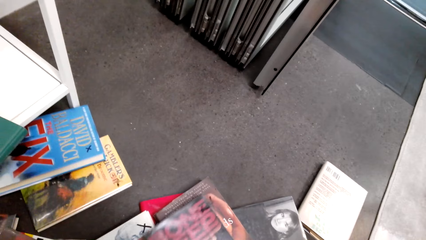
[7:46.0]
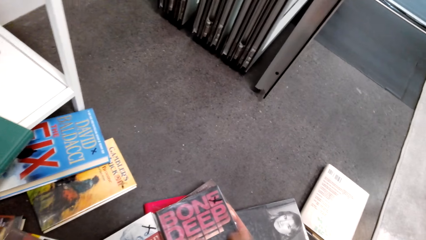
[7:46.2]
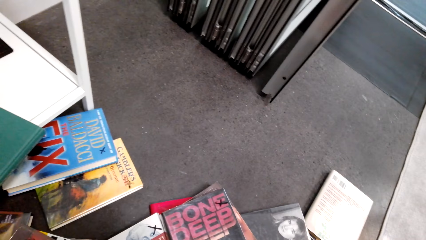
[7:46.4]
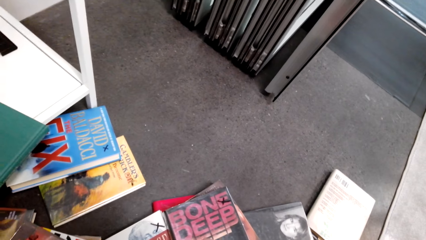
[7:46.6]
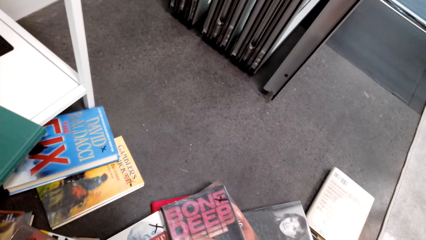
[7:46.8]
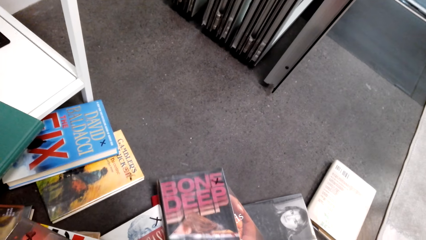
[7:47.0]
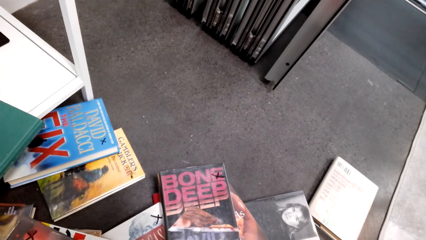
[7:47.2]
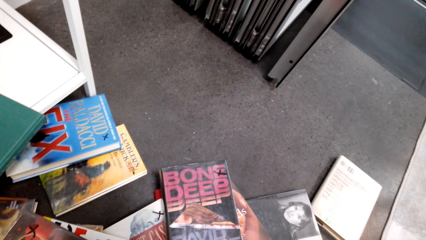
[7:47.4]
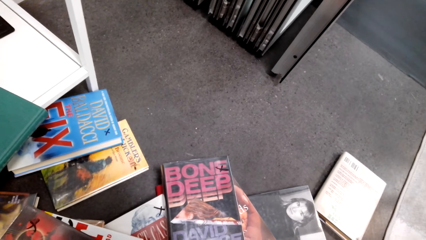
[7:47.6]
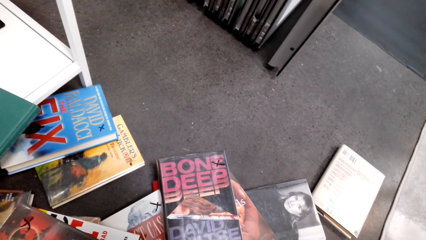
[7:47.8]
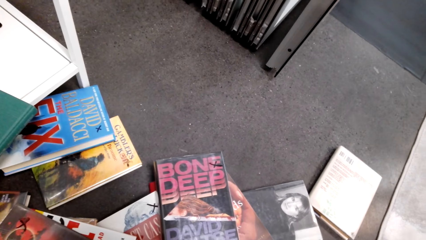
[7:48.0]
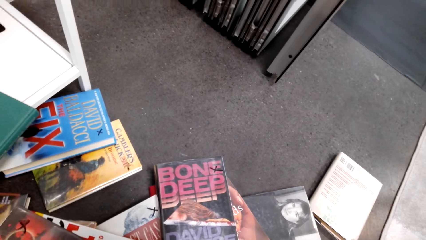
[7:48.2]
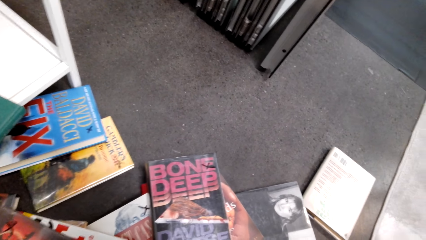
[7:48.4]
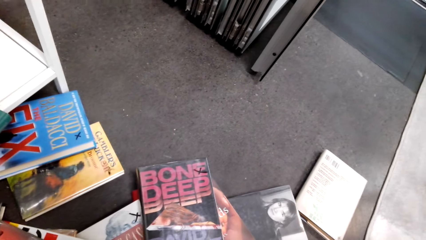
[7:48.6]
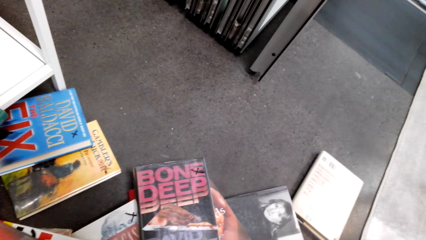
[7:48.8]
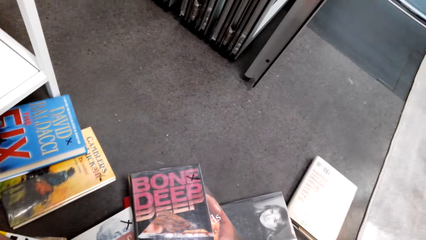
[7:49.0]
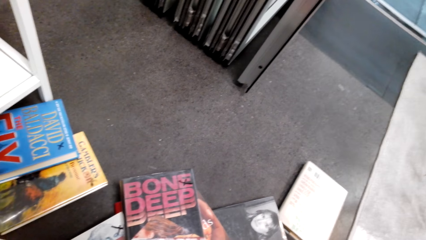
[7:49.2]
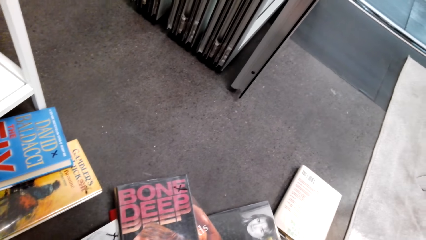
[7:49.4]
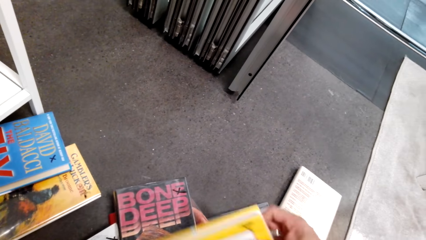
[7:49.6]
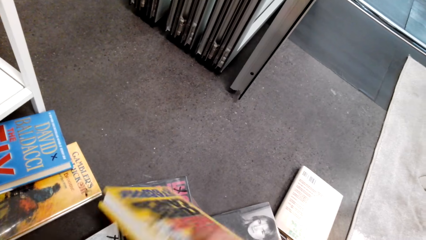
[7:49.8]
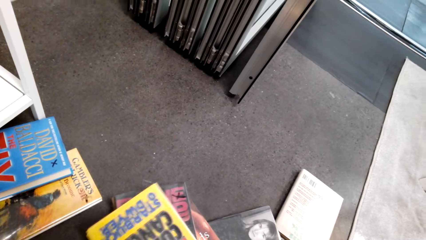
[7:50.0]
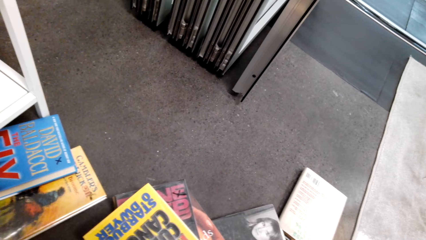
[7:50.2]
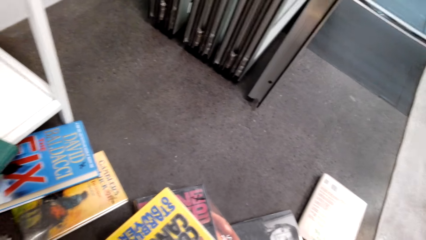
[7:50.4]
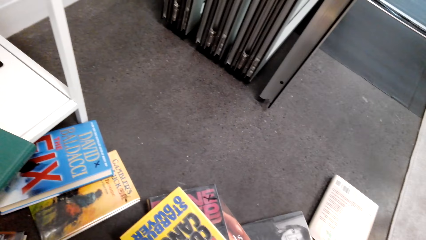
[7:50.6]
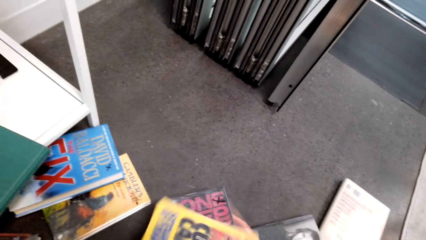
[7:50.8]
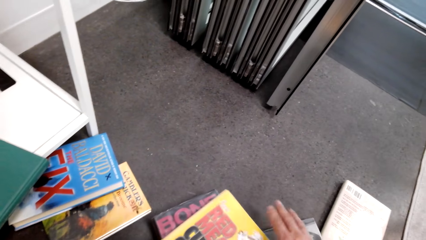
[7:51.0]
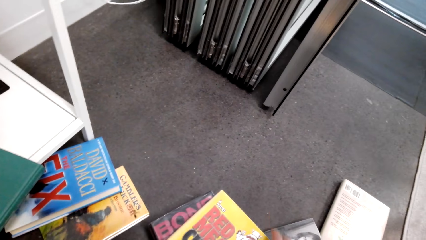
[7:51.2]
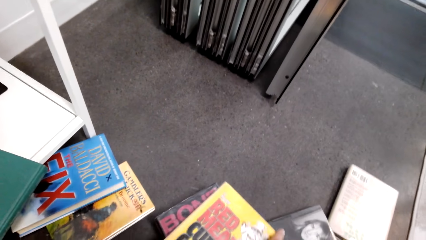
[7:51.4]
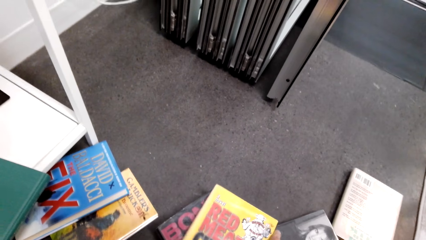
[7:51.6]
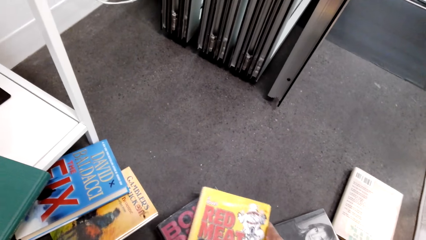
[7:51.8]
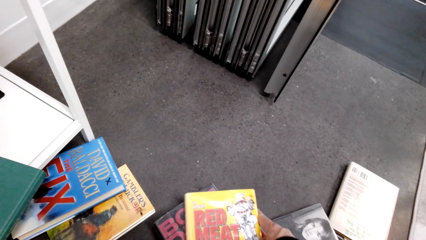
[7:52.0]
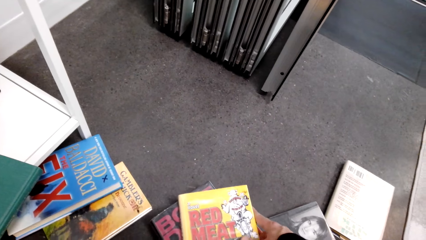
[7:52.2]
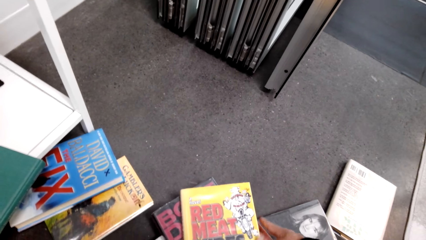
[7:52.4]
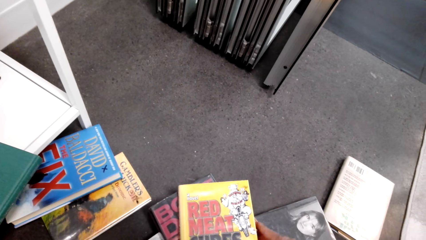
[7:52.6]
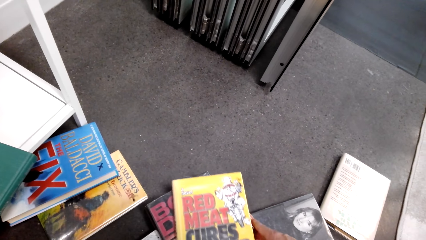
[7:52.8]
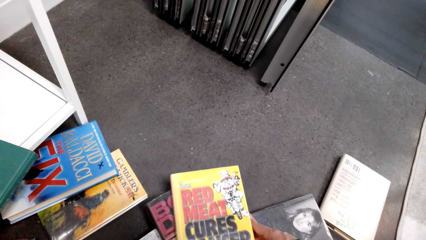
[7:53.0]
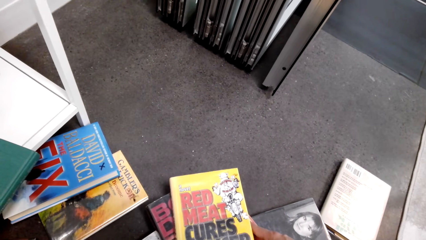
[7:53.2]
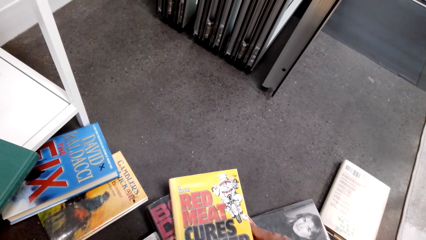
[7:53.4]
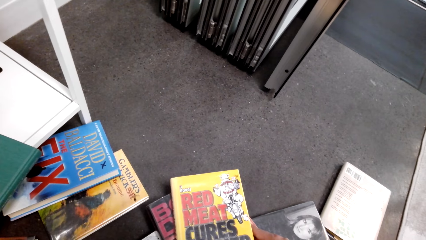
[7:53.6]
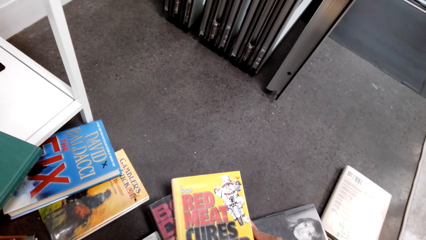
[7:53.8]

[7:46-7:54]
The camera wearer places books together on the floor.

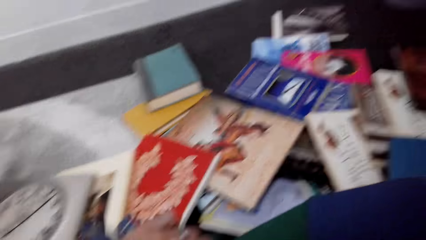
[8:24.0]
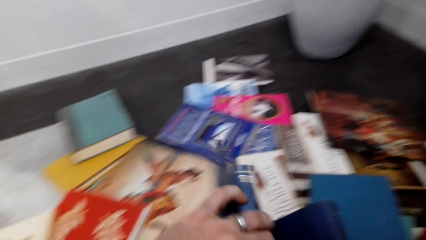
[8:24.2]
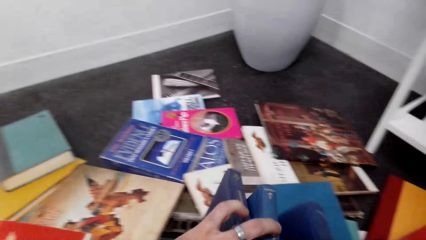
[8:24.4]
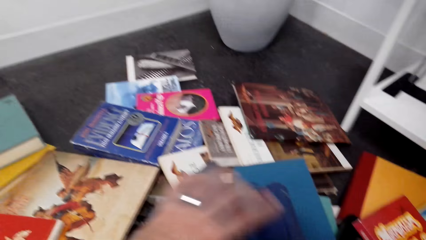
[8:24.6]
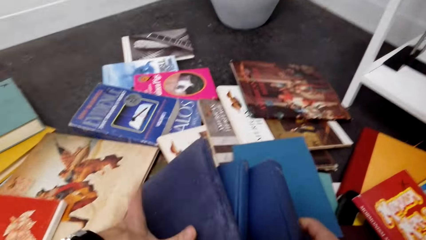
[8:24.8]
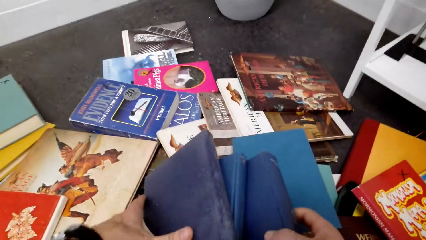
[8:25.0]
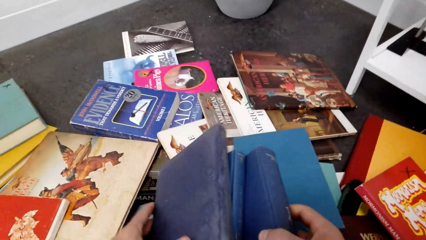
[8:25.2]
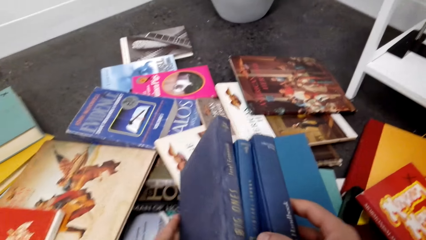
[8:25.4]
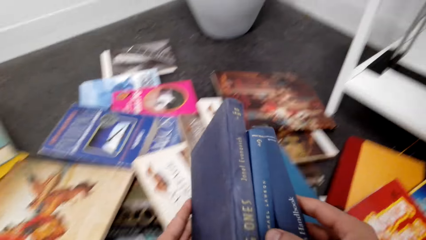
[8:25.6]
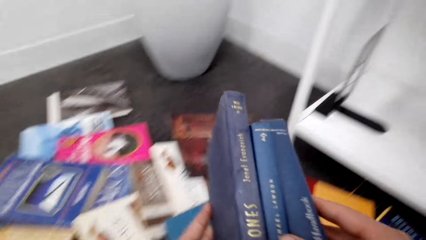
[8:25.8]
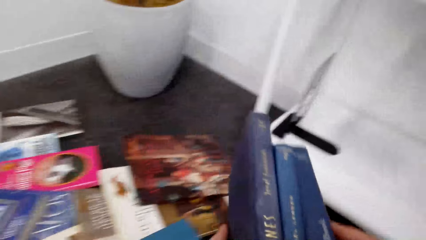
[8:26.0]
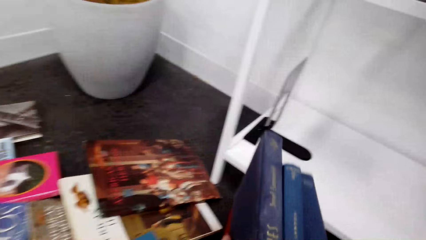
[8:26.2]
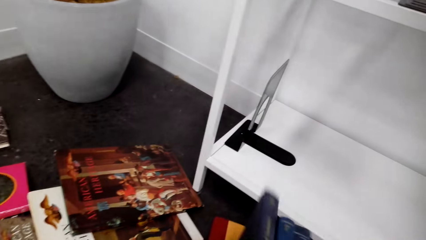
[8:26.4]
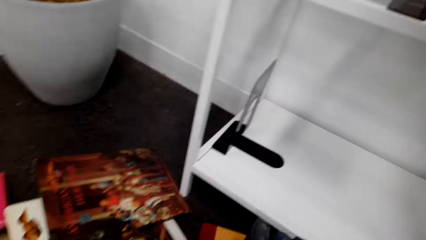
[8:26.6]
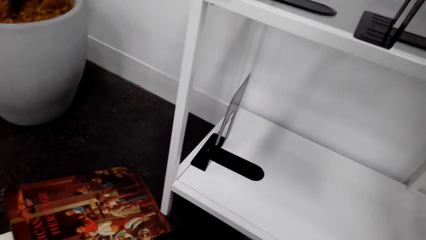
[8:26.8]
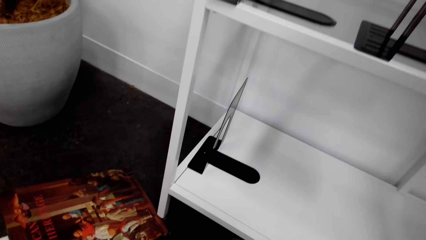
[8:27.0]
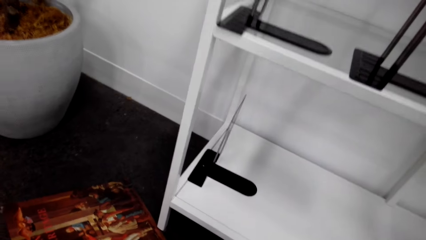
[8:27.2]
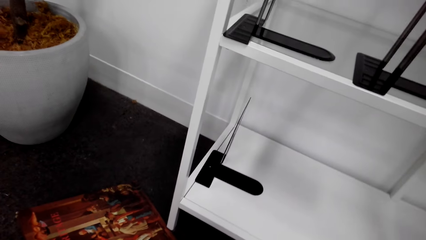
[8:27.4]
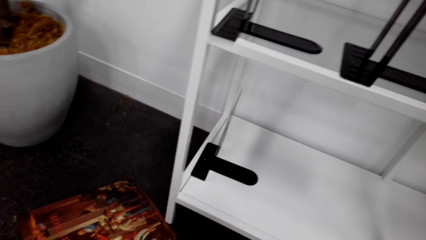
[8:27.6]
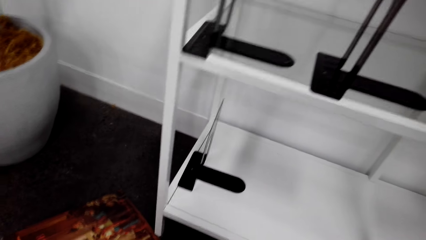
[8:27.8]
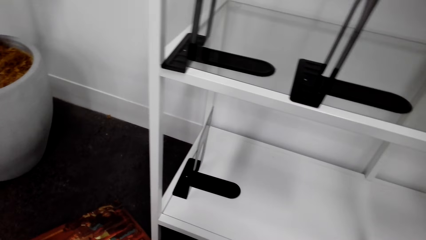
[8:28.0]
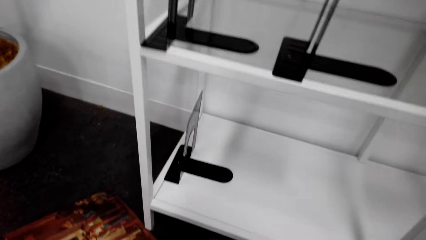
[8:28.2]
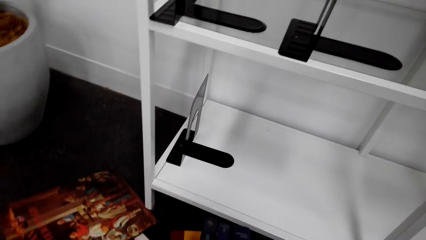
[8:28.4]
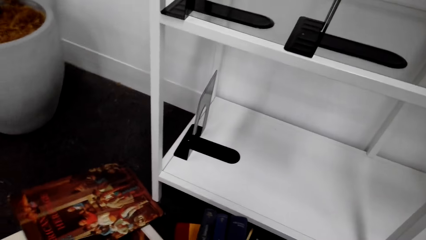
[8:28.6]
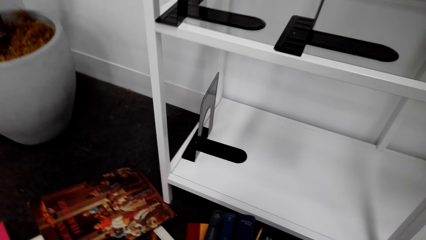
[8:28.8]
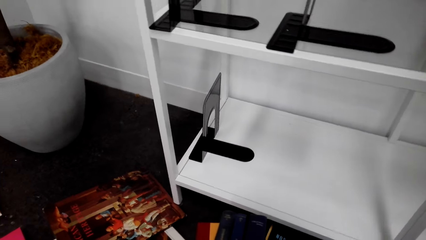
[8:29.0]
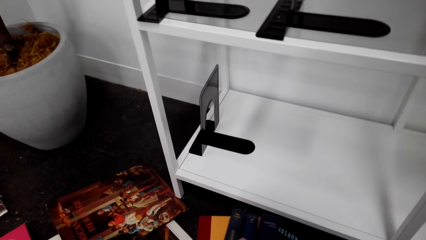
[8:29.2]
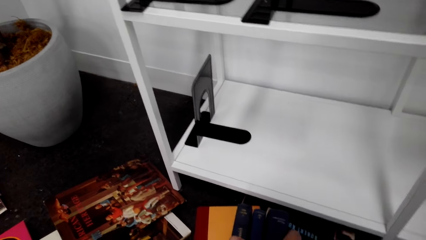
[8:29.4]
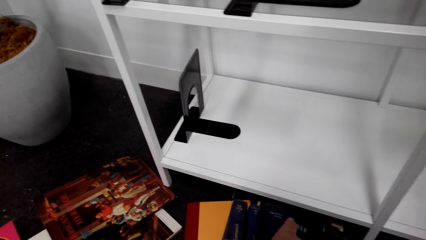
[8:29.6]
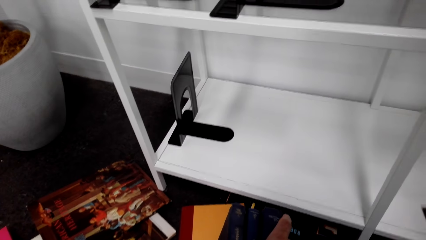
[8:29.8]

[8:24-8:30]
The camera wearer piles books.

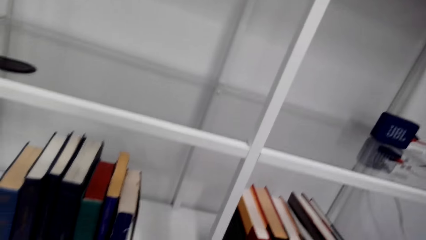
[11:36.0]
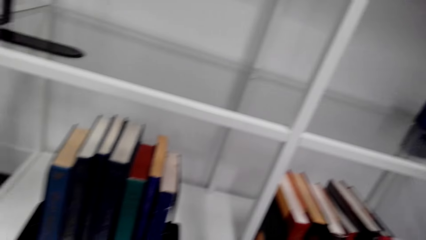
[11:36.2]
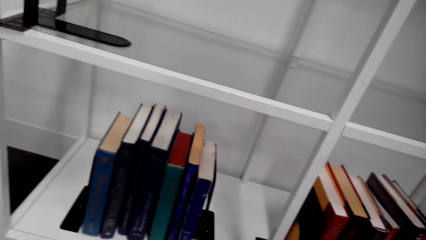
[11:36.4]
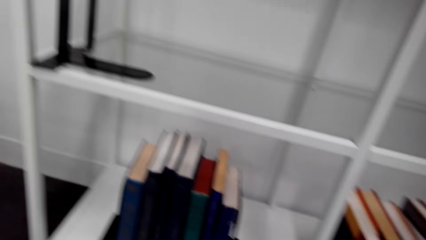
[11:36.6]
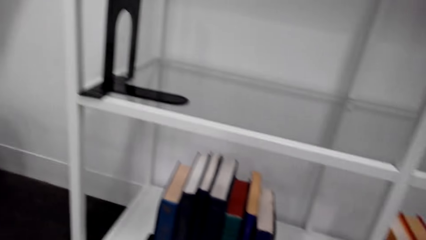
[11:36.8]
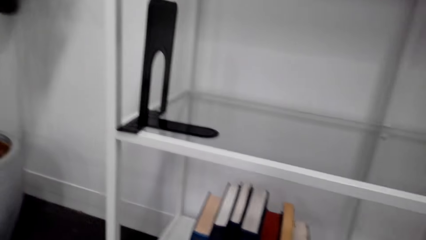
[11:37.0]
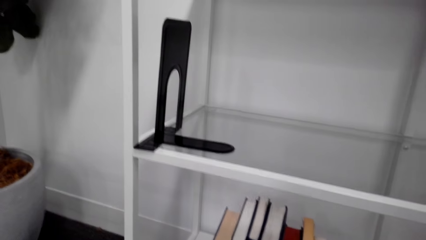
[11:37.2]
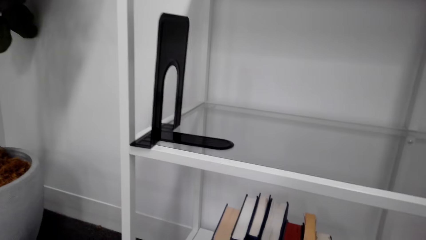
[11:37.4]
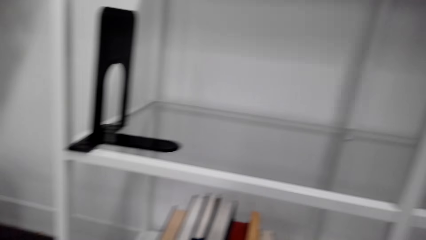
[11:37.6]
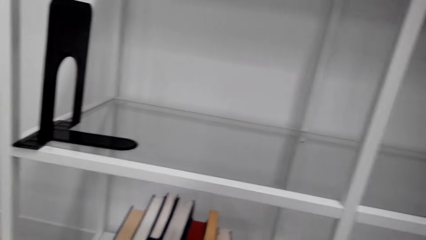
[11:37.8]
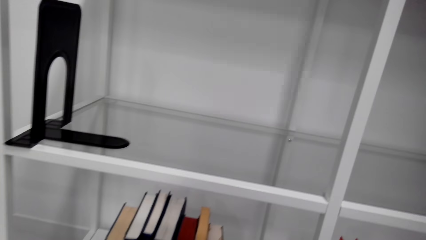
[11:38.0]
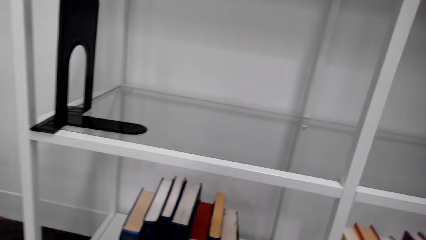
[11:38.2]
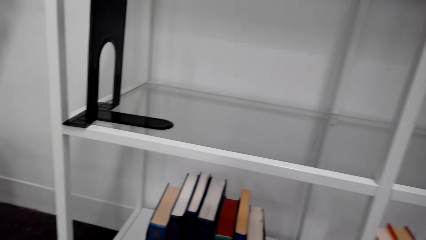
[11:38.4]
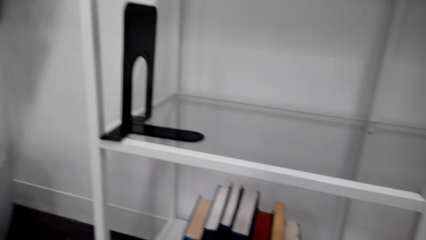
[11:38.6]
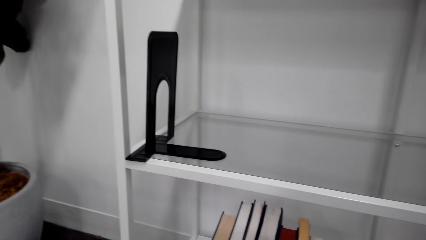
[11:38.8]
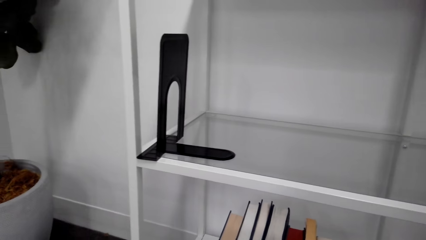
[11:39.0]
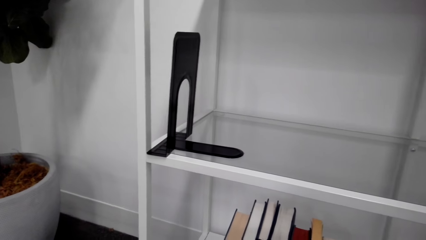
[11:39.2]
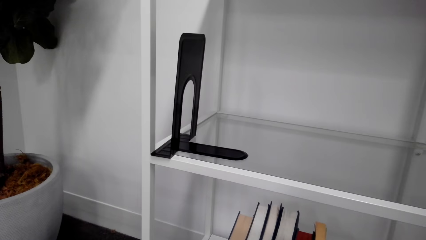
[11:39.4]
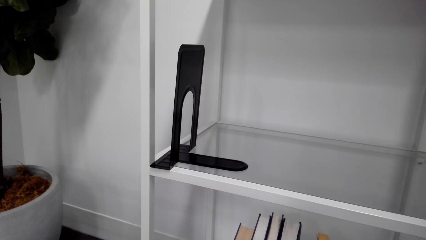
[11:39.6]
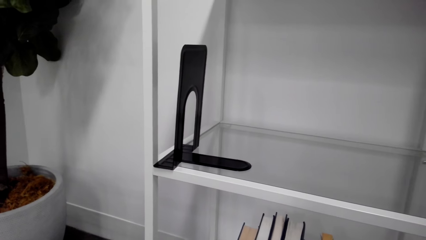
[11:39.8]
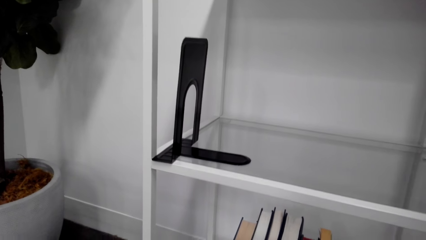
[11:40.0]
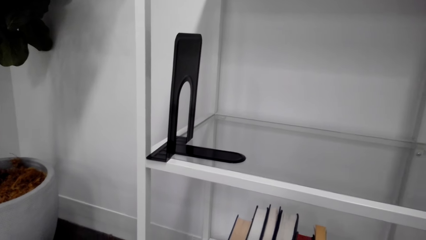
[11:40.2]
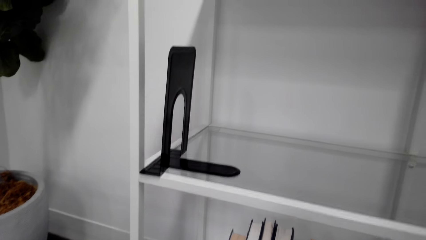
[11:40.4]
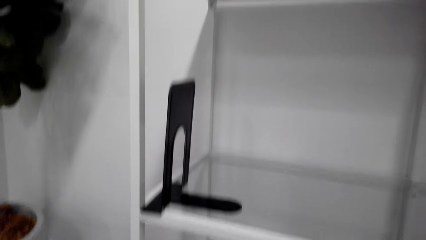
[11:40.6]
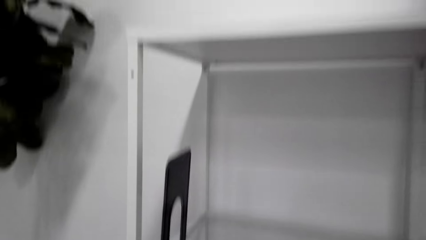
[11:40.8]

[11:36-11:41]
The camera wearer looks at the rack.
